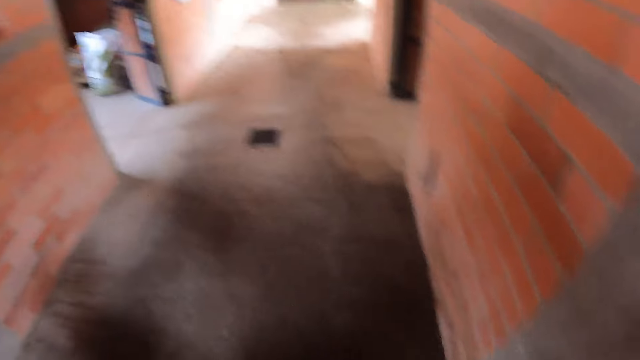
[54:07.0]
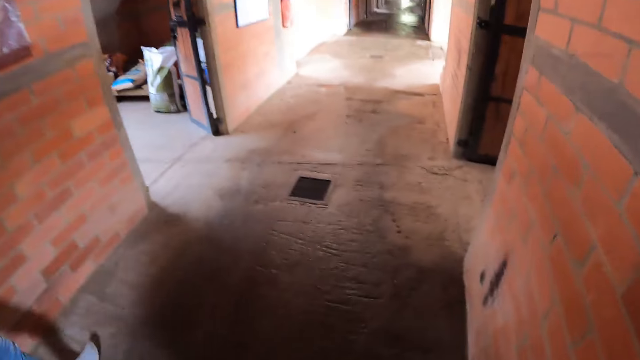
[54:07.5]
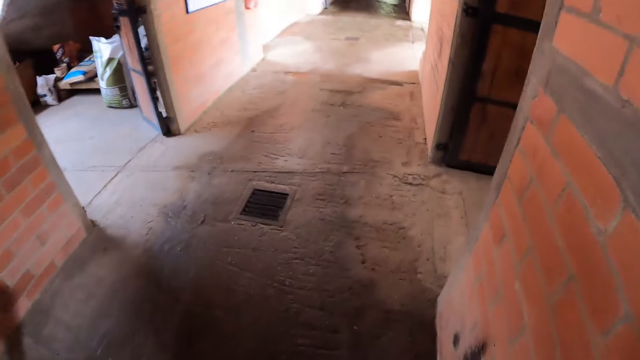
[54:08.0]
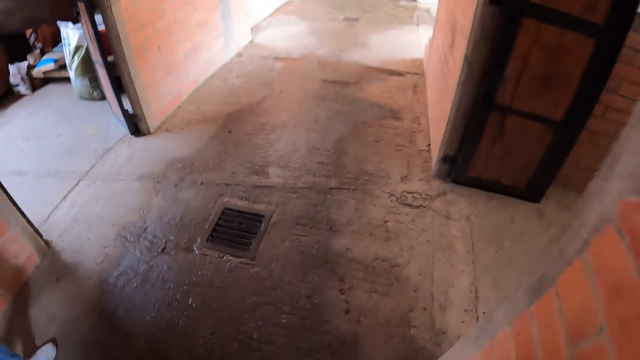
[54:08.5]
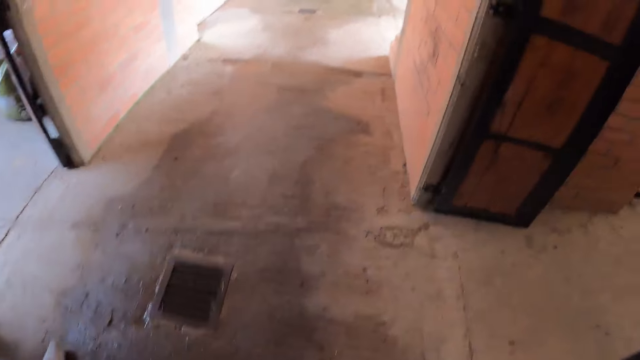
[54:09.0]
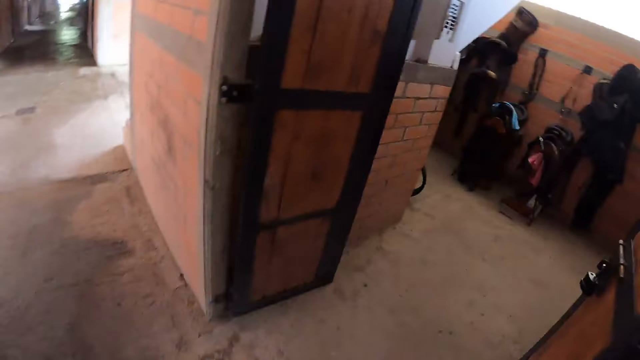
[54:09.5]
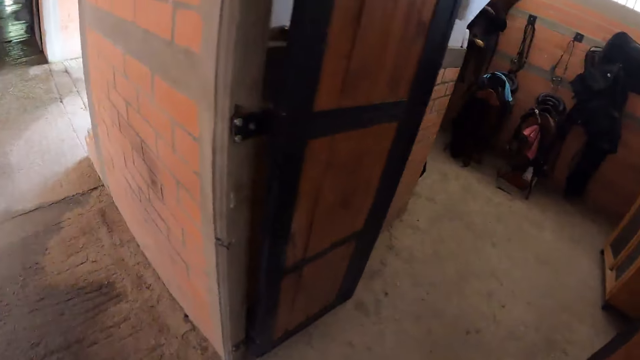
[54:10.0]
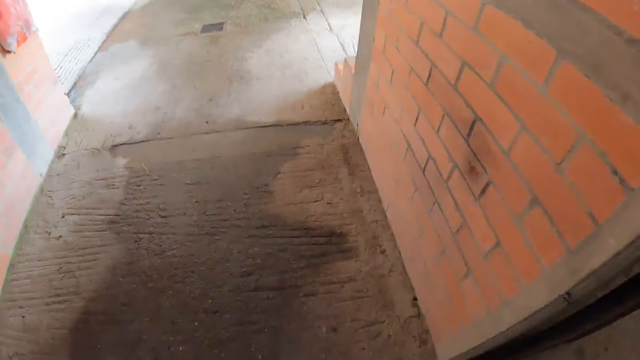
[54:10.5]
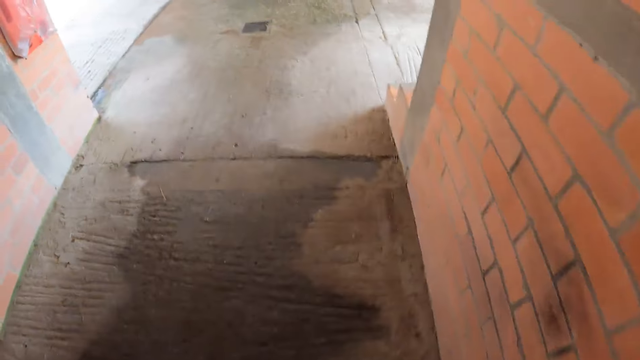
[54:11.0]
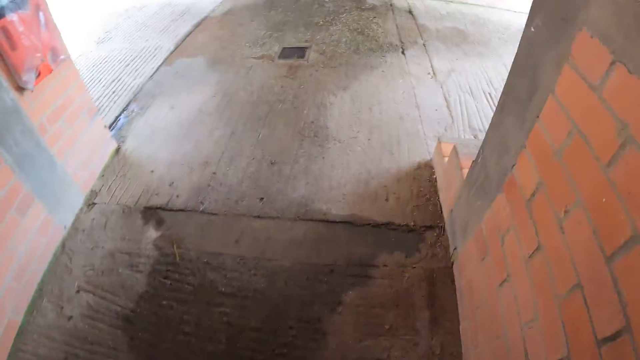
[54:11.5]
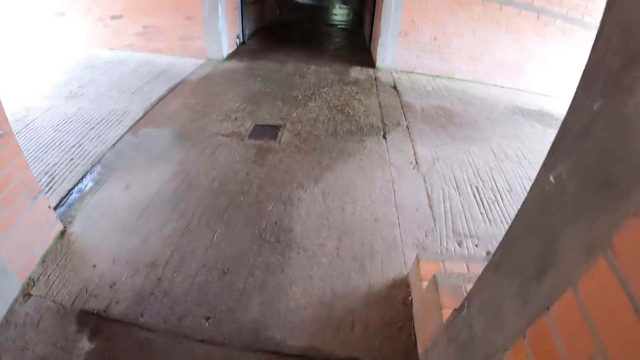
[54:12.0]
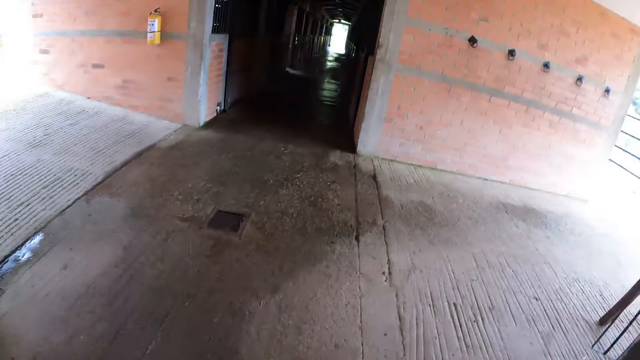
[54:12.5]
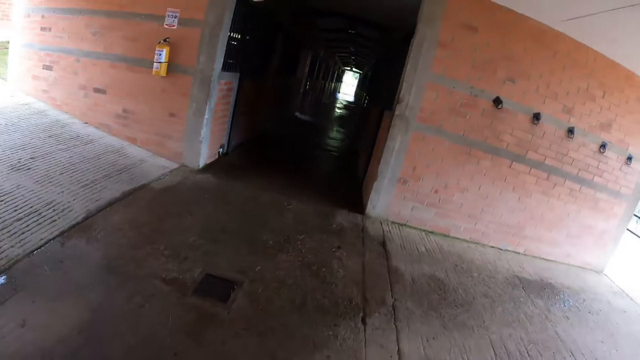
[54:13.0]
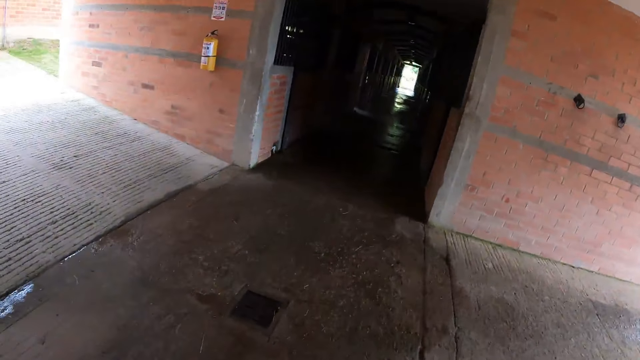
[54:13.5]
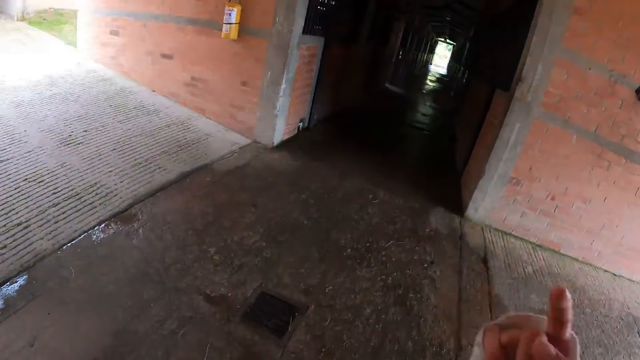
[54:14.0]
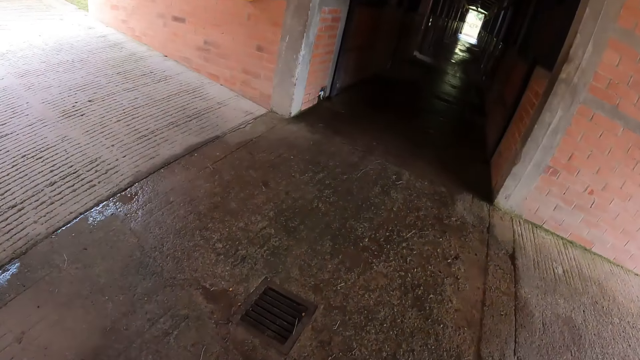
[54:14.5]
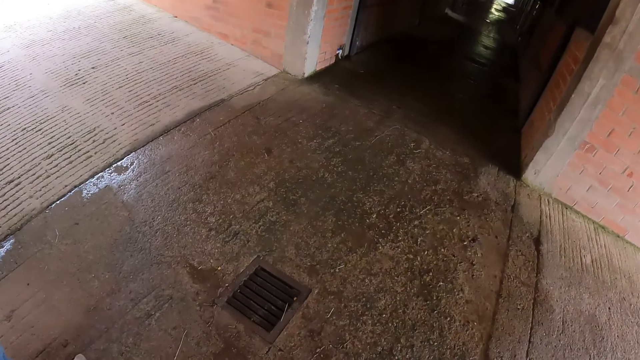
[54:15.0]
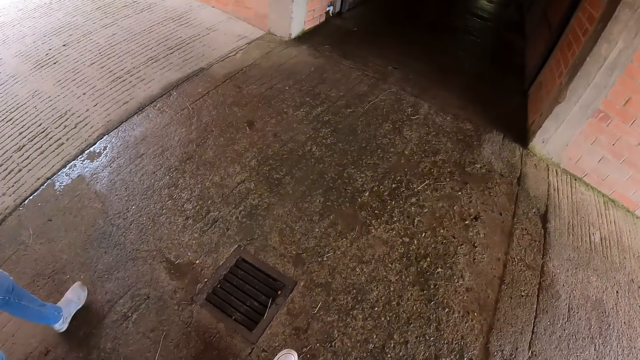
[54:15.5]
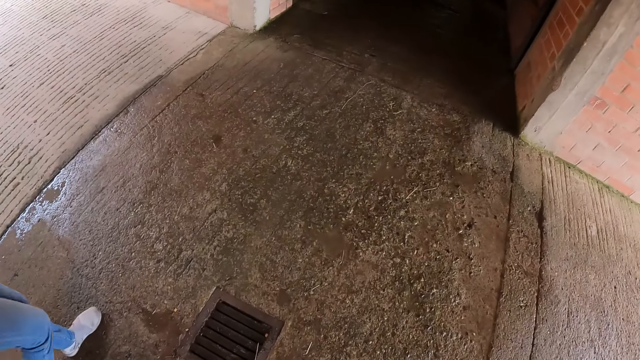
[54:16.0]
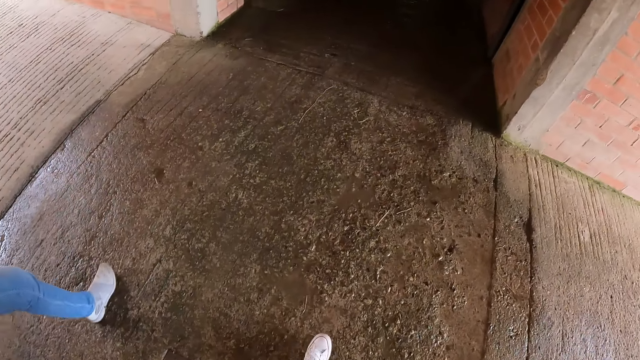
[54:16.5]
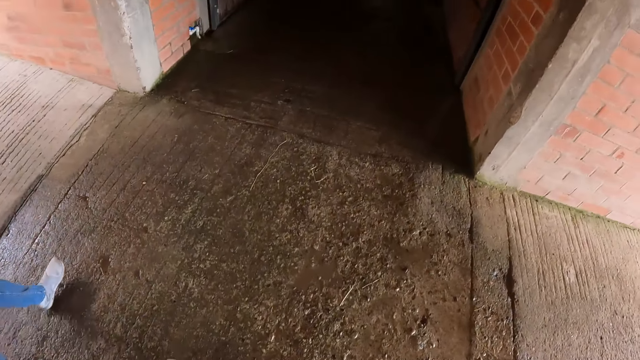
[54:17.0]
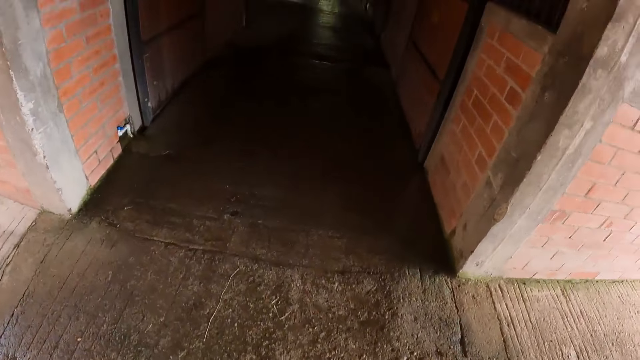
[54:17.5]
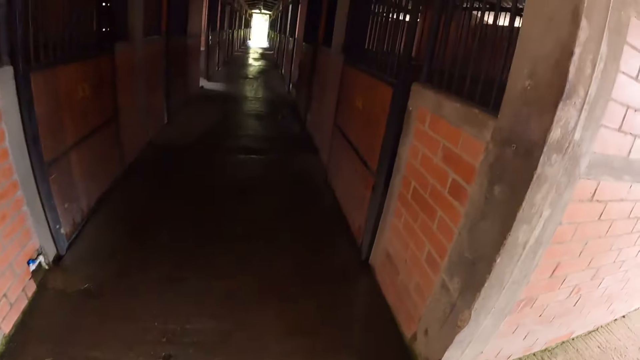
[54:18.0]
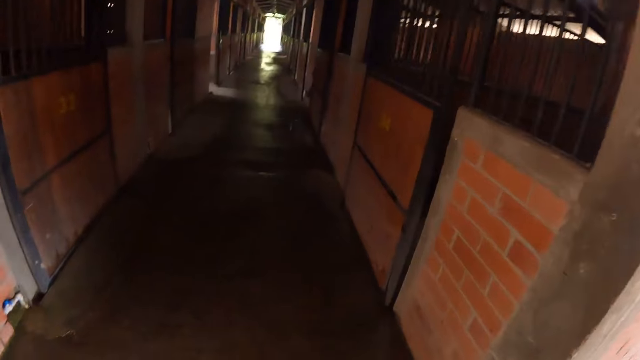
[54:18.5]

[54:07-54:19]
The camera wearer points her right index finger.

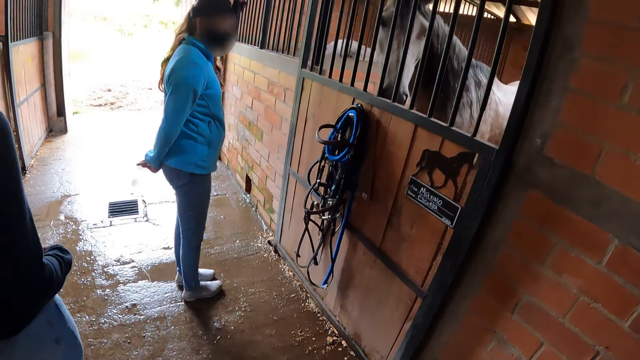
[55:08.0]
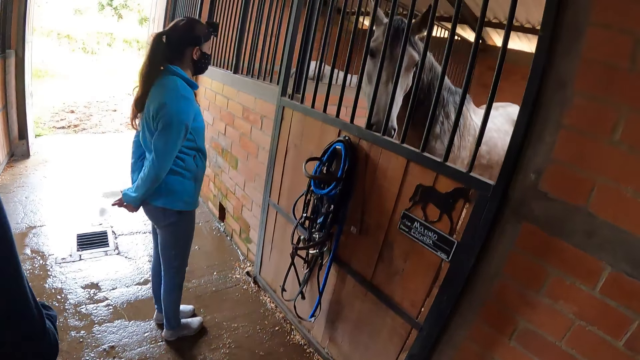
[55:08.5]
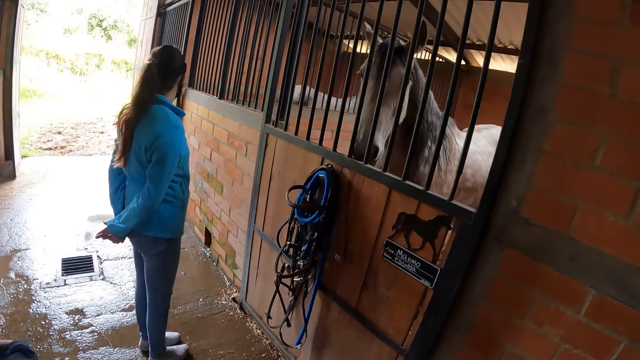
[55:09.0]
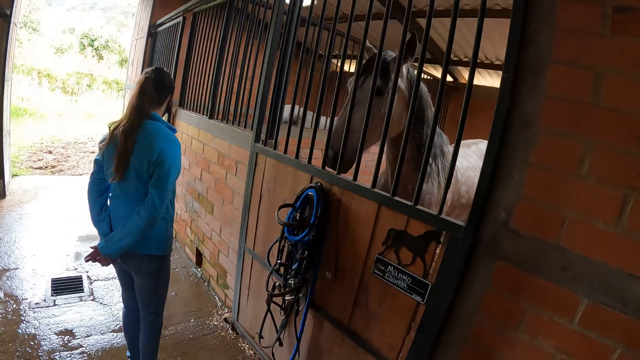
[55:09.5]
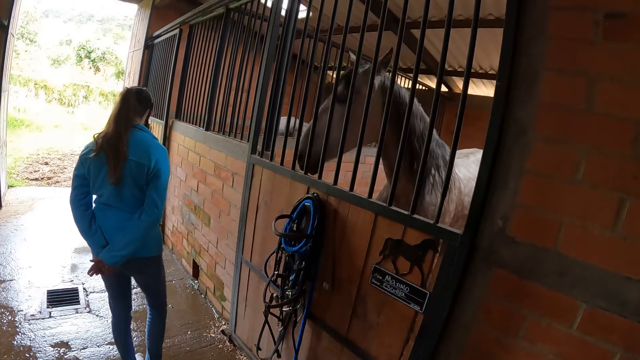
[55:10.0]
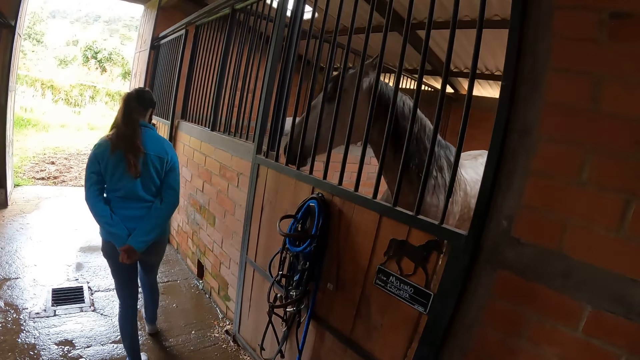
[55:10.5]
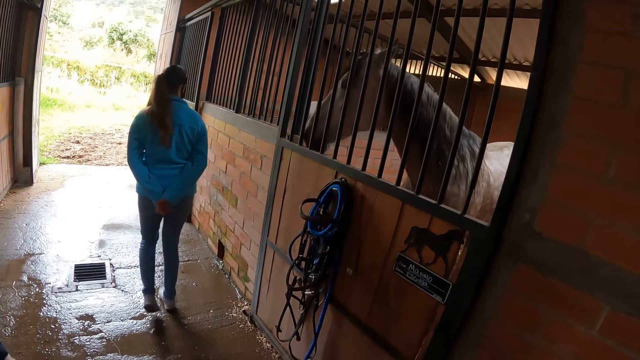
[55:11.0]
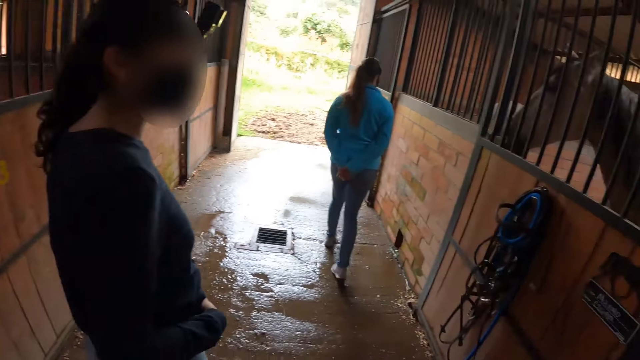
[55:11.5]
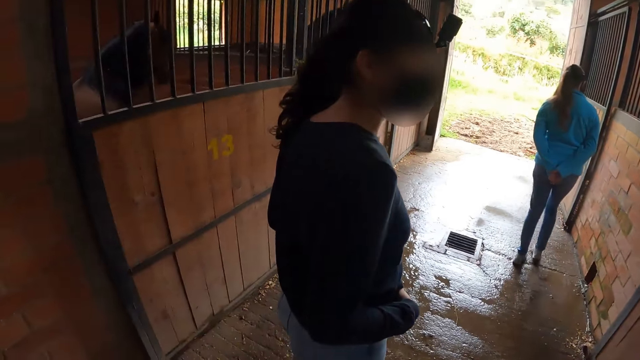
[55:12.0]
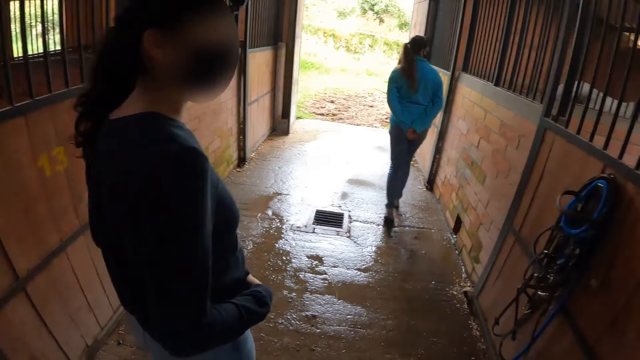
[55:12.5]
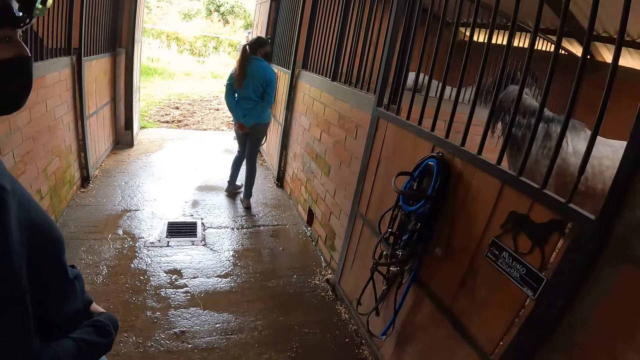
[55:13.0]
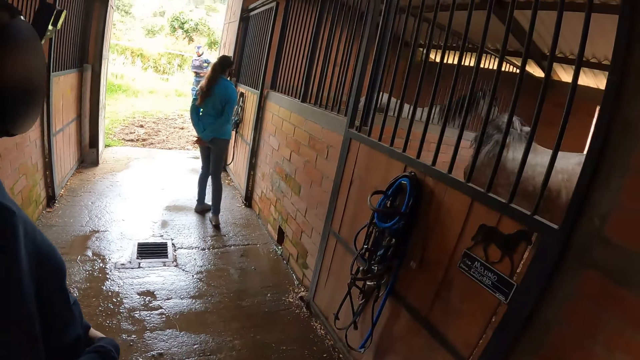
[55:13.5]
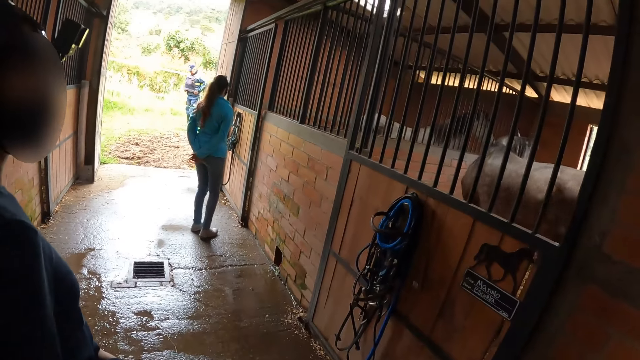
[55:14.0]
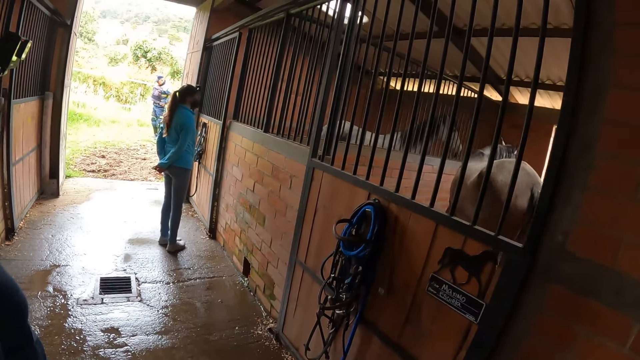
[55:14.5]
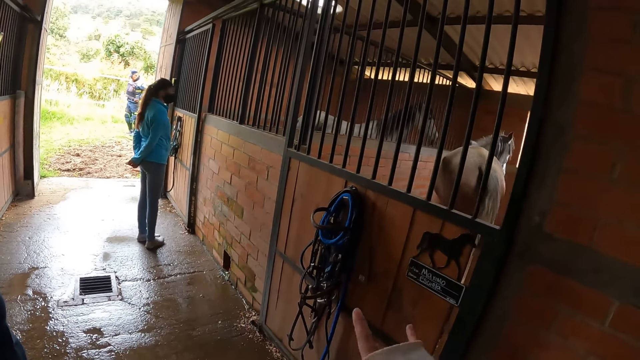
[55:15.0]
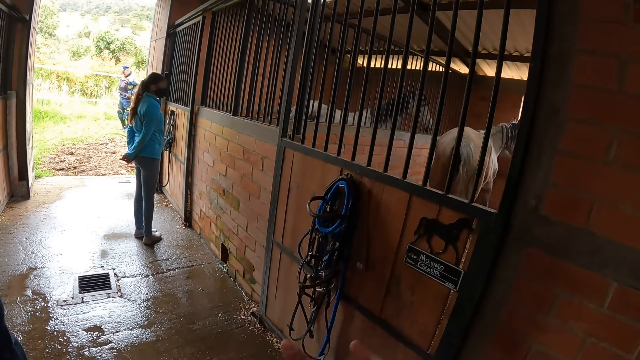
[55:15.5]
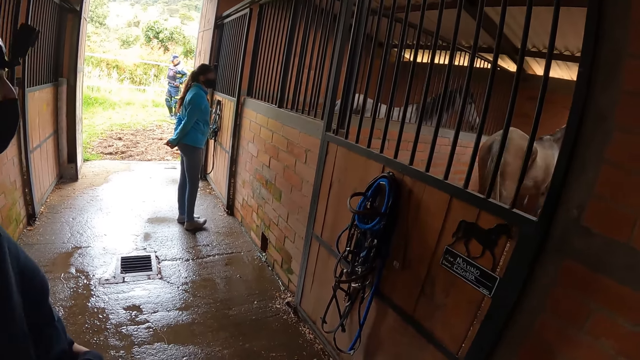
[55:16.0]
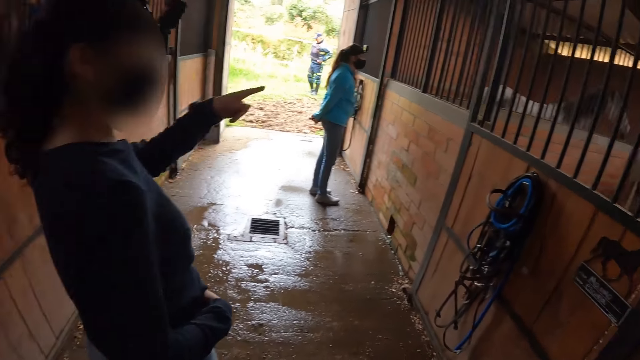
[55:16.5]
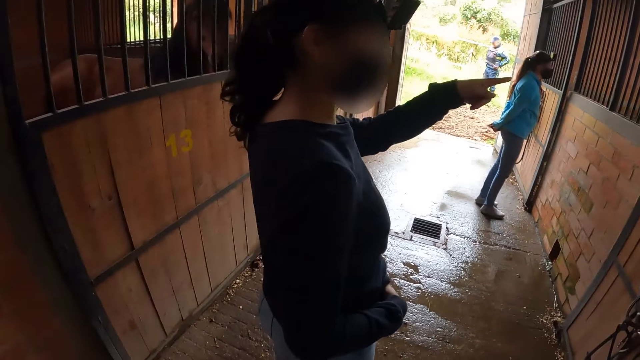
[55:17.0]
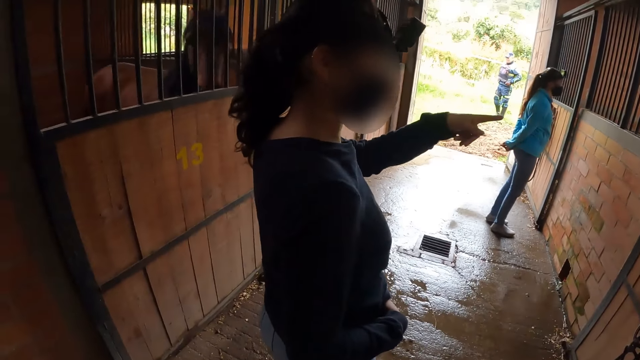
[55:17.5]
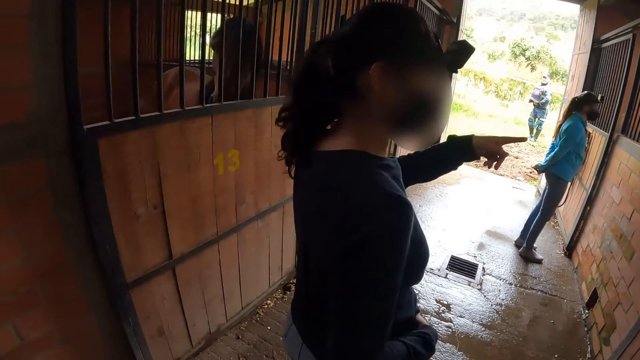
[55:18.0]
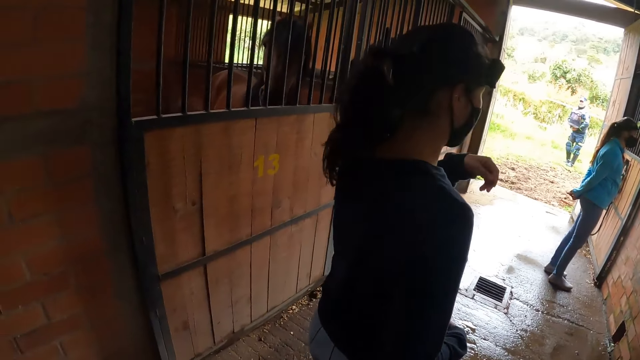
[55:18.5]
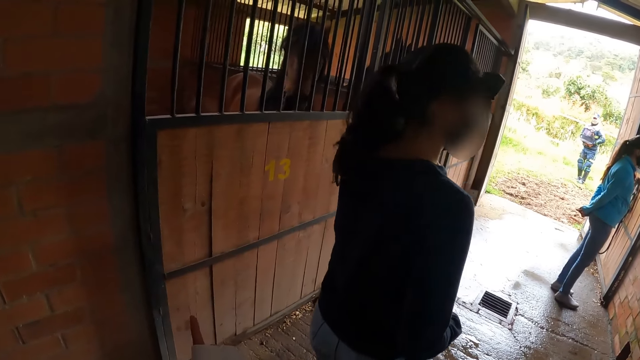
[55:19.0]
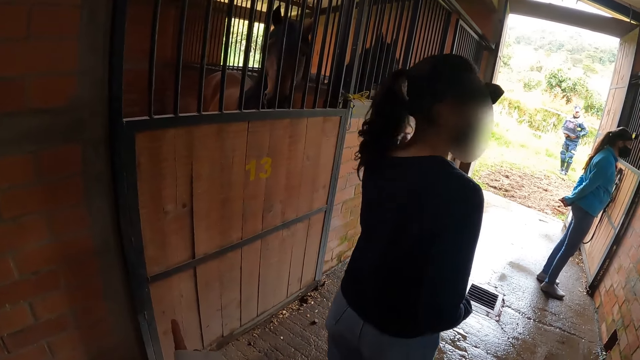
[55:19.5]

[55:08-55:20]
A woman looks at the horse. The camera wearer walks. Another woman looks at the horse. The other woman points at the horse.
